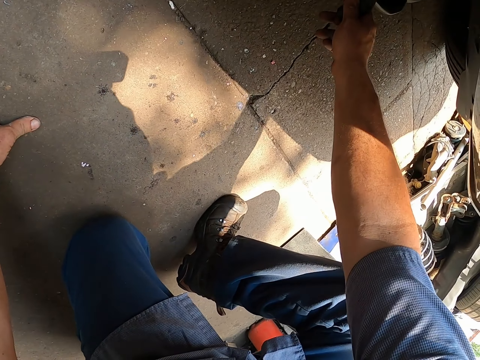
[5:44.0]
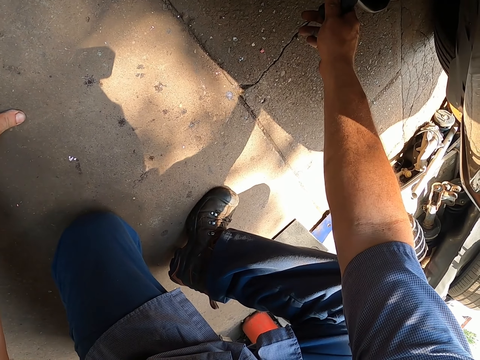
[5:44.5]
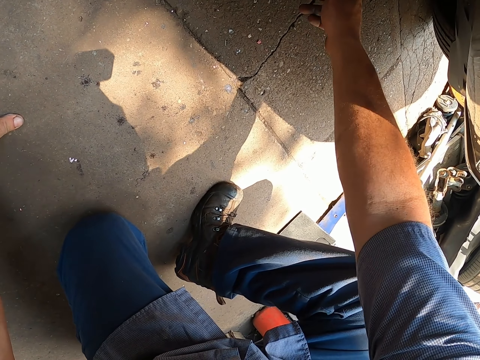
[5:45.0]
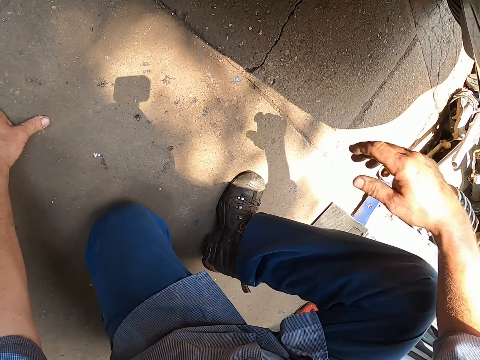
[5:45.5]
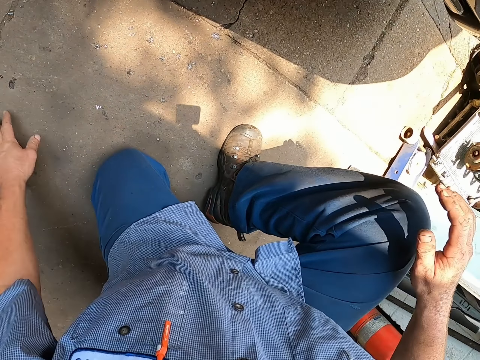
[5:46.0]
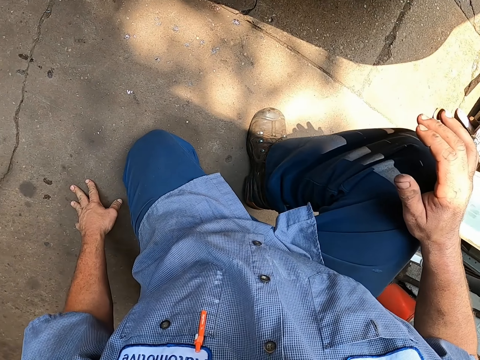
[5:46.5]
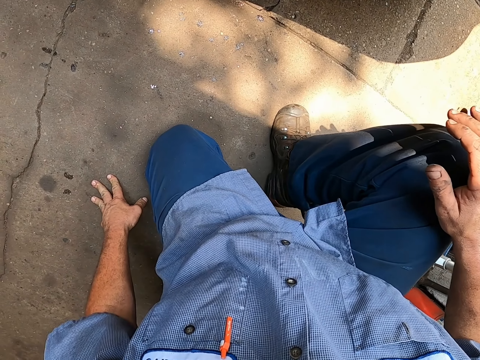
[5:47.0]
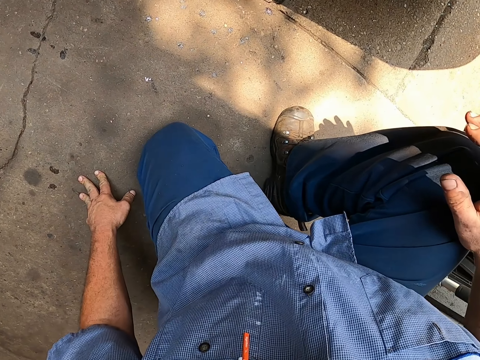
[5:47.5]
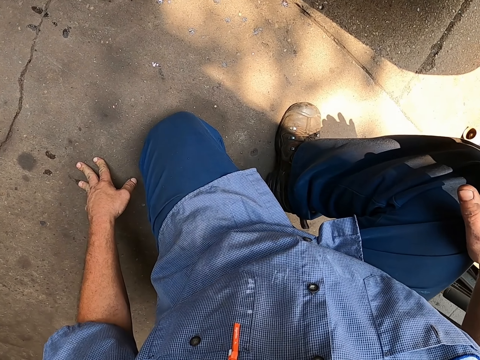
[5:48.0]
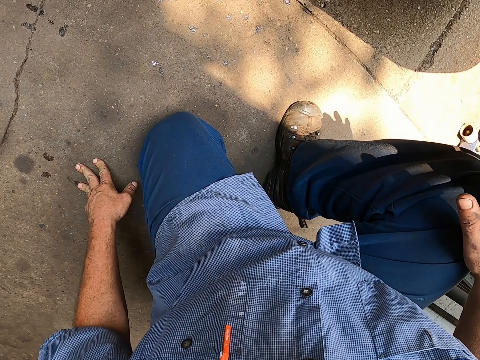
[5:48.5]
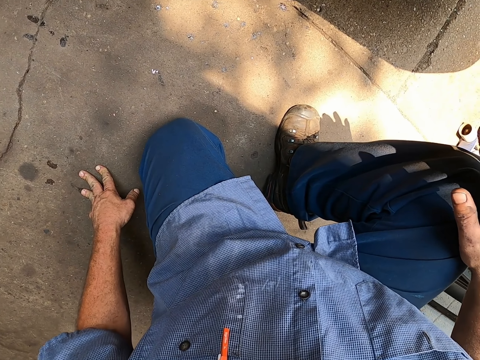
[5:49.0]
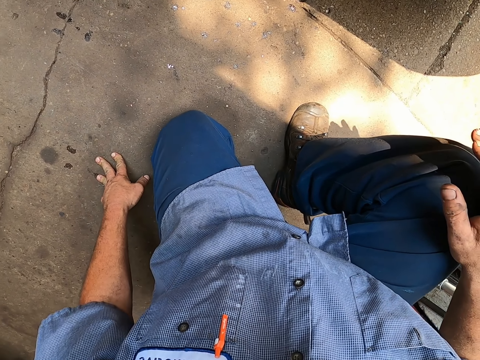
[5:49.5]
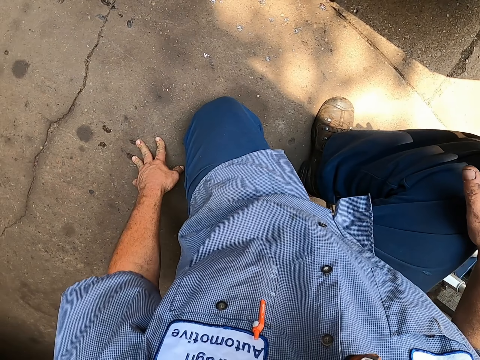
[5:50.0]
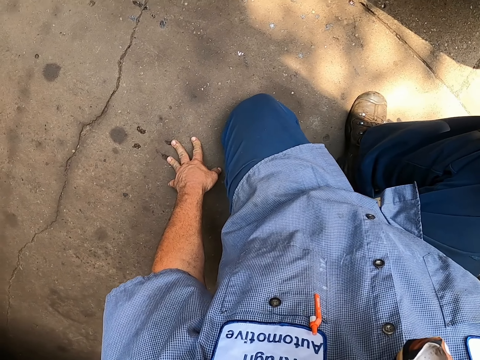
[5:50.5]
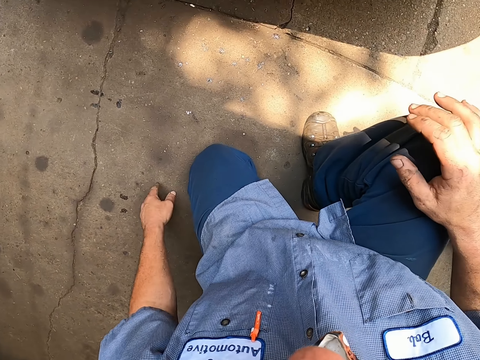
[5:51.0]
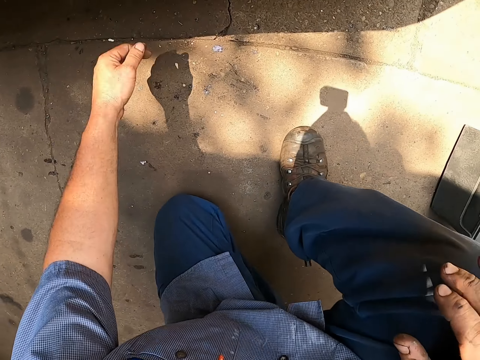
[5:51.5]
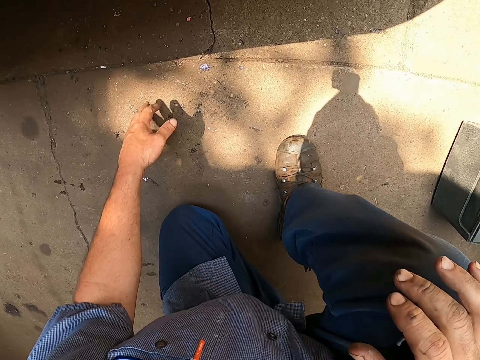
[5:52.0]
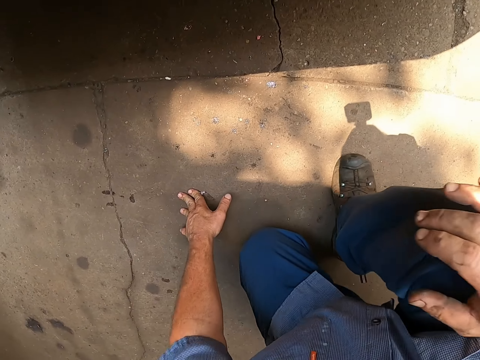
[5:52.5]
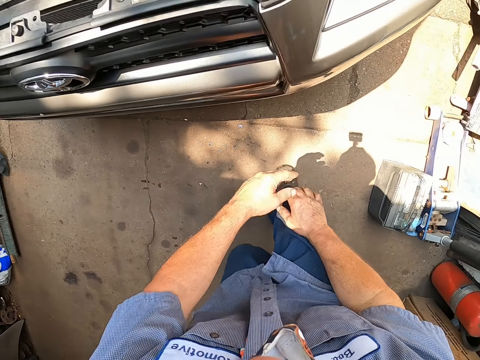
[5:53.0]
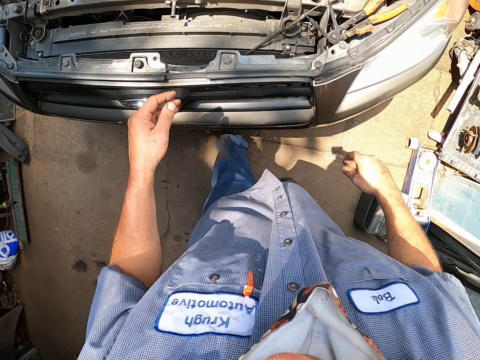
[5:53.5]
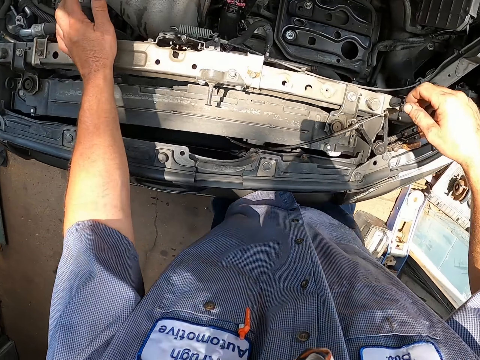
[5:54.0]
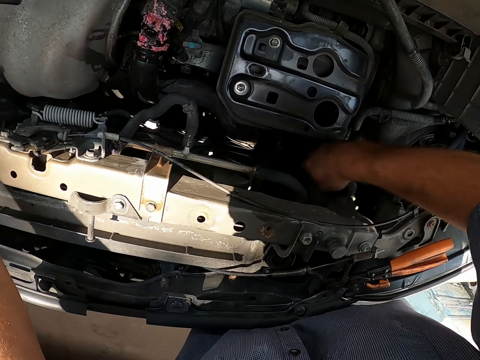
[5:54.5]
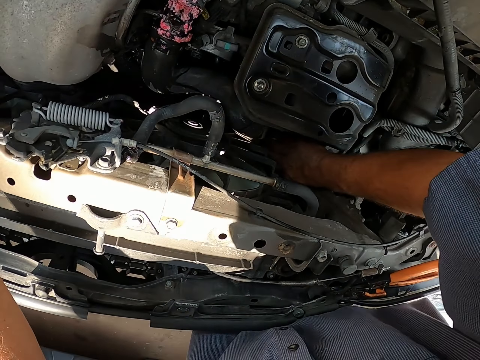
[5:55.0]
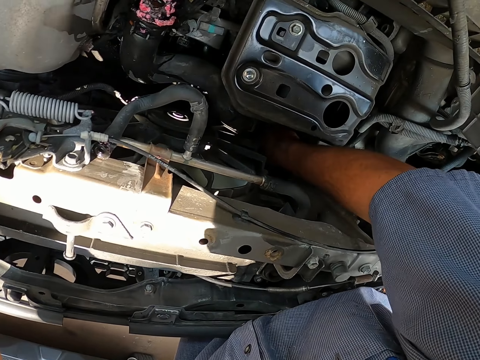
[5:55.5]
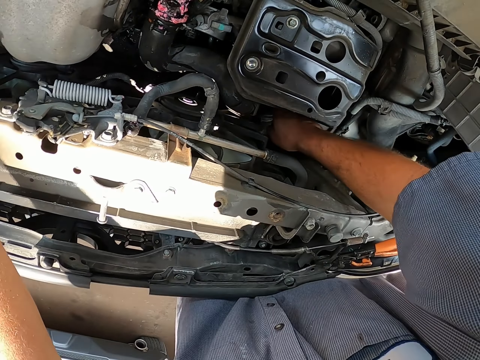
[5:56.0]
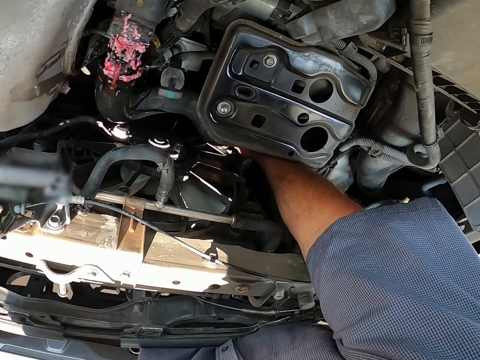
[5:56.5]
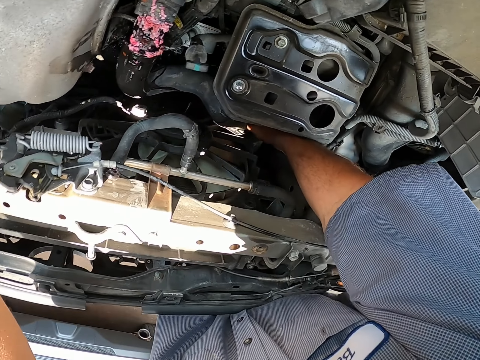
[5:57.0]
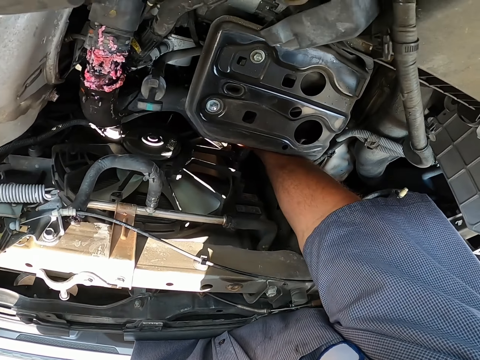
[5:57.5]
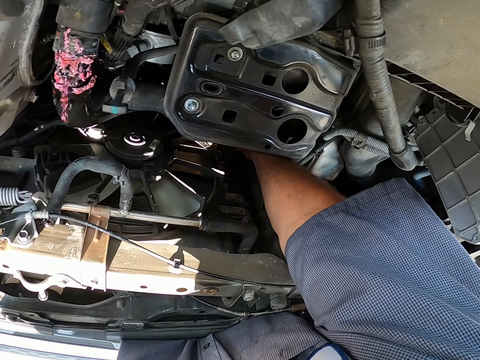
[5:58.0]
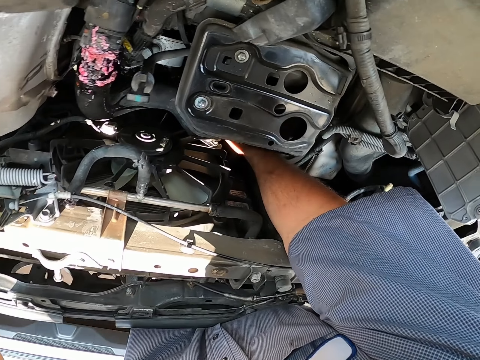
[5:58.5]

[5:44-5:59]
The camera wearer picks up something. They fix the car pump.

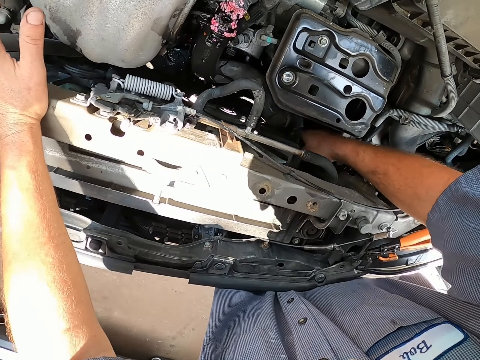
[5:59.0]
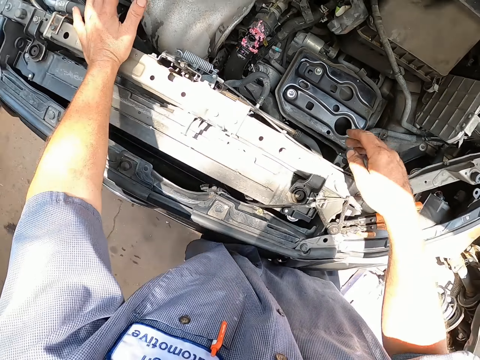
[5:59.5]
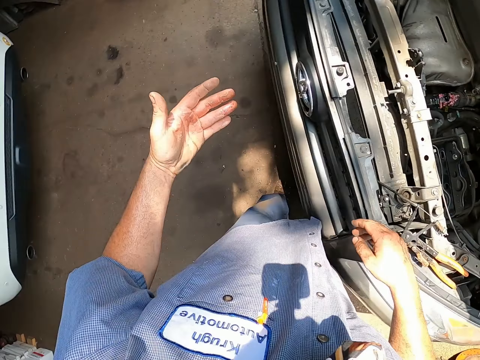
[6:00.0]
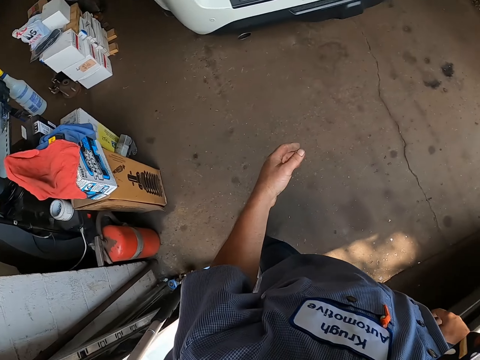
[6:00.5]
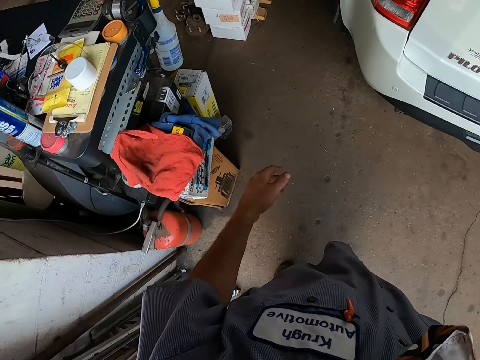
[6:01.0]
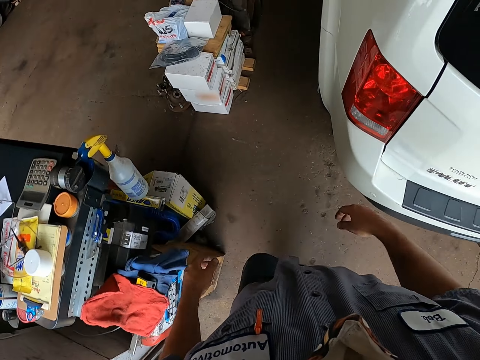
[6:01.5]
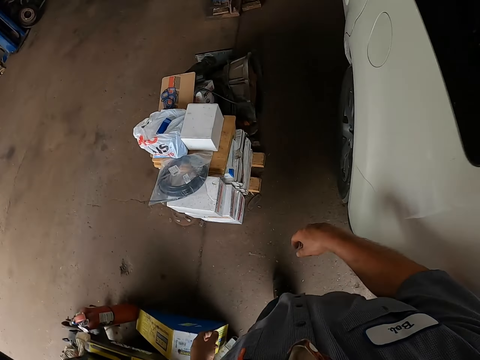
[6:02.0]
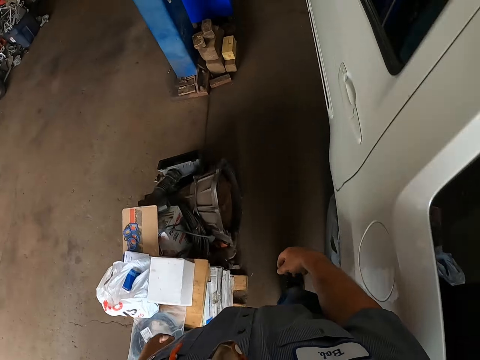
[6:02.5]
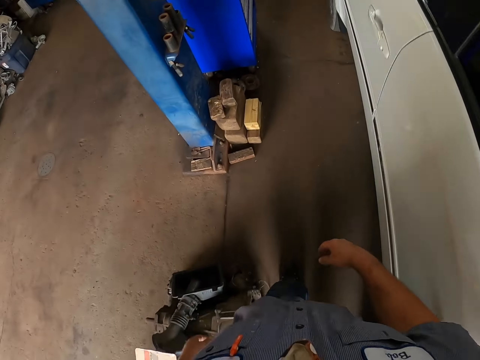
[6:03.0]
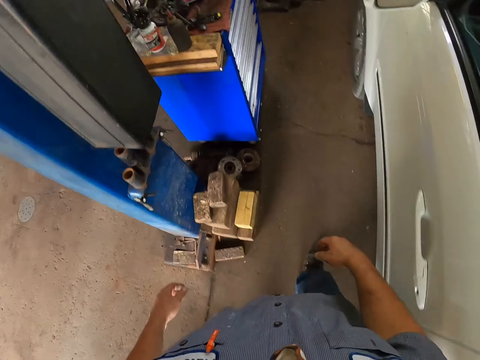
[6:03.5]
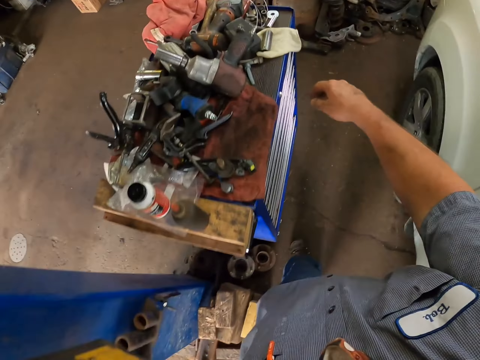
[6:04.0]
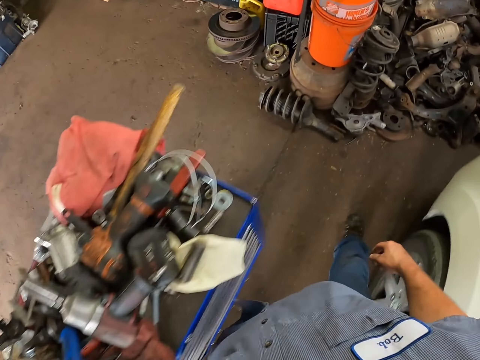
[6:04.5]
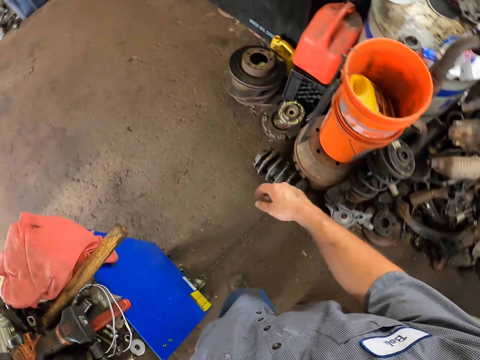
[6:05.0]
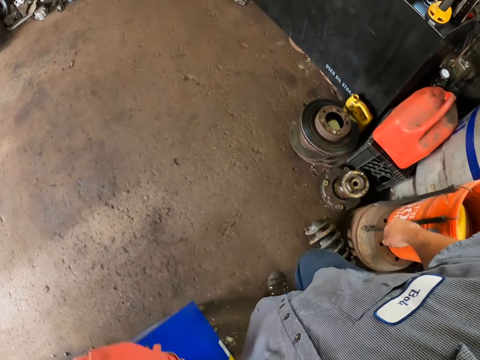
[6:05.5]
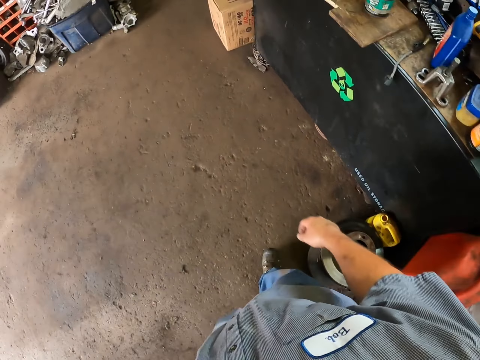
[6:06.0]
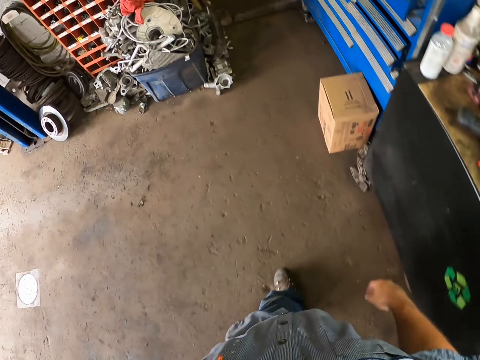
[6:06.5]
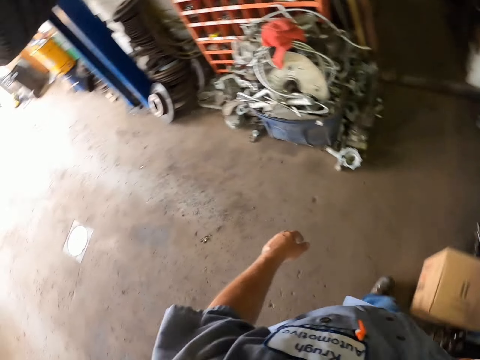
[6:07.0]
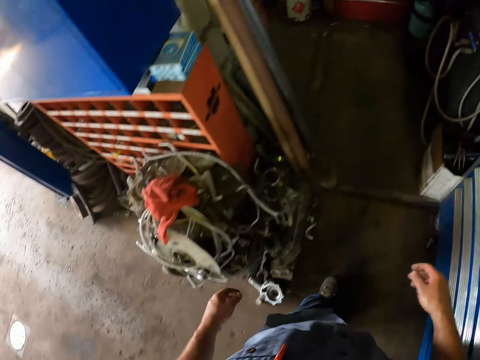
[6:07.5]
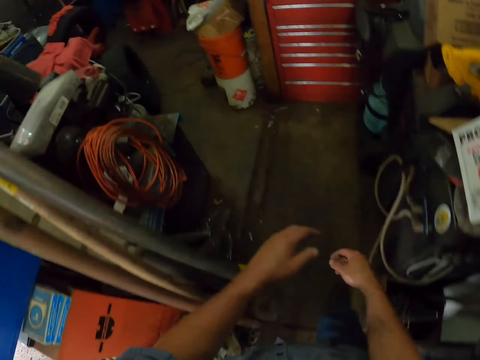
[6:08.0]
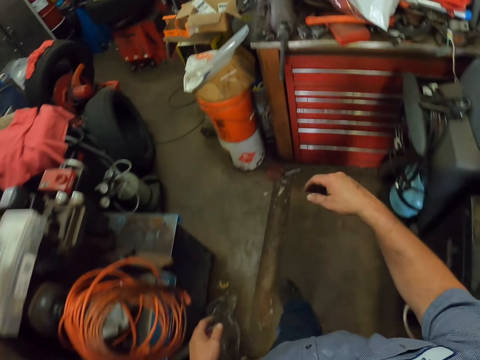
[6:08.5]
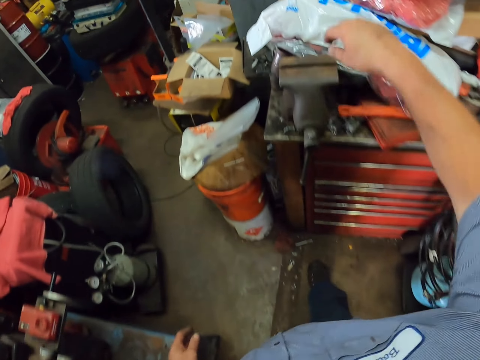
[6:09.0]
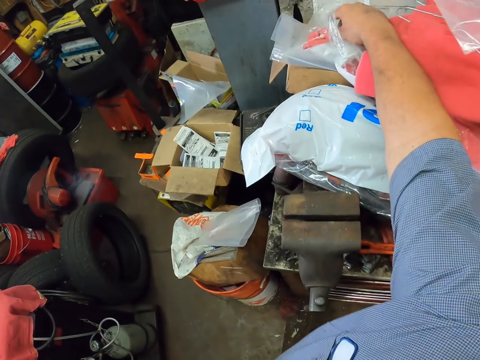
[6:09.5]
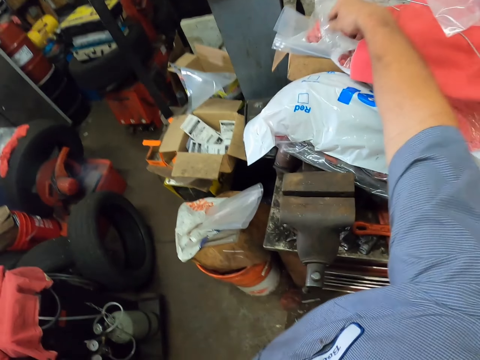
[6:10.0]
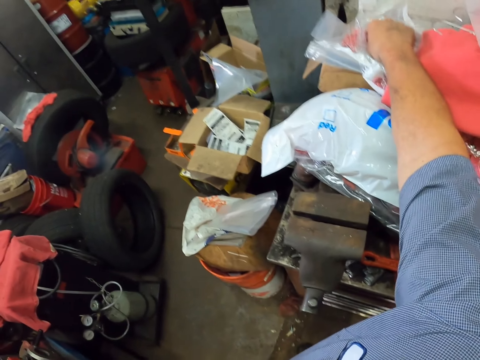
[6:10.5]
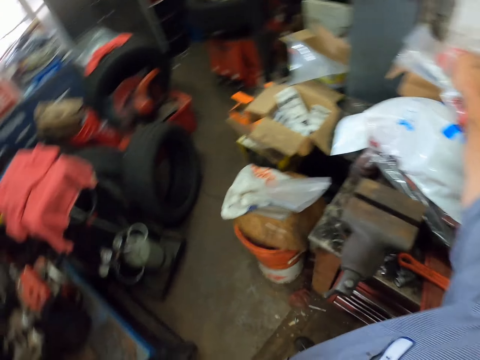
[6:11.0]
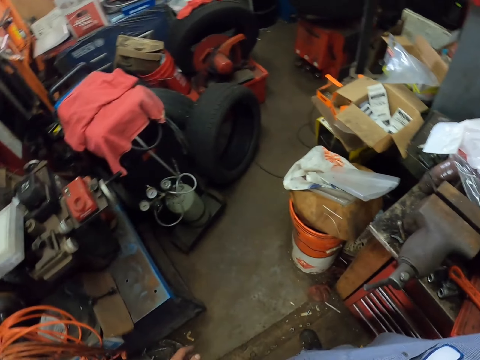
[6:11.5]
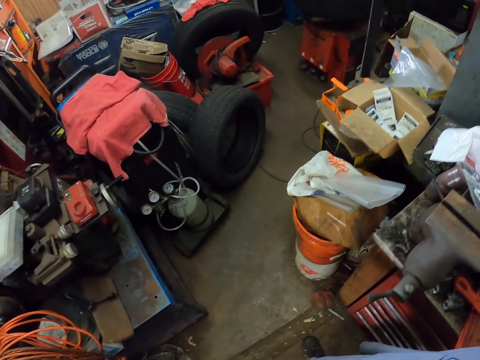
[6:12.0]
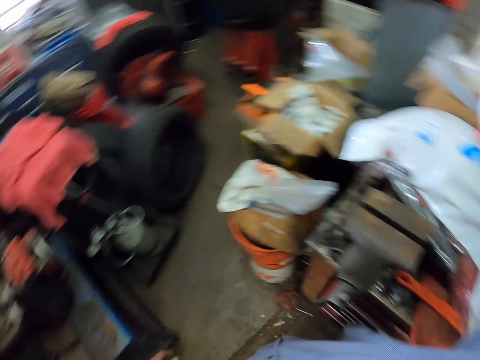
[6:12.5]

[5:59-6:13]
The camera wearer moves around the garage. They pick up a hand towel.
